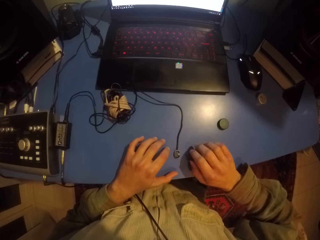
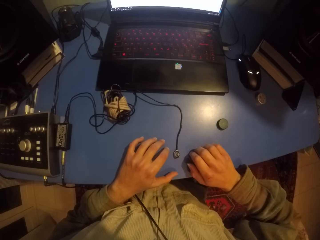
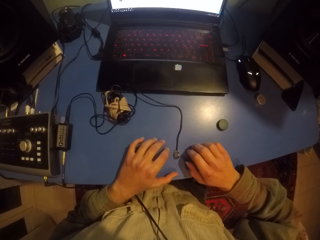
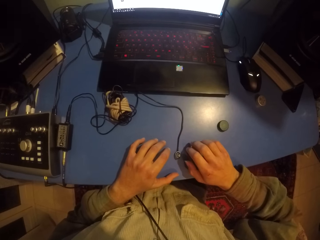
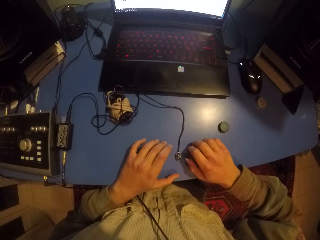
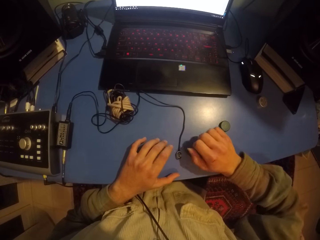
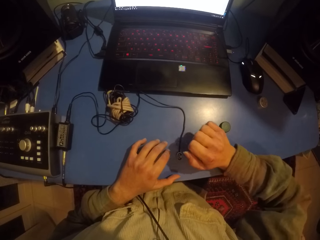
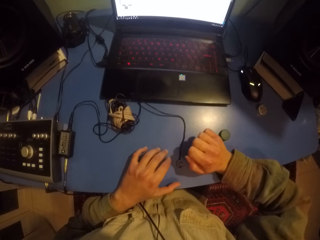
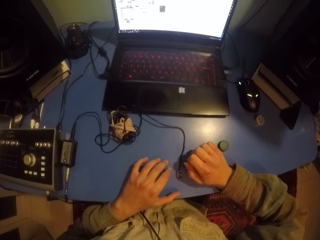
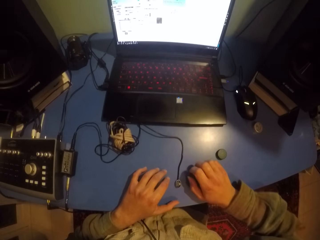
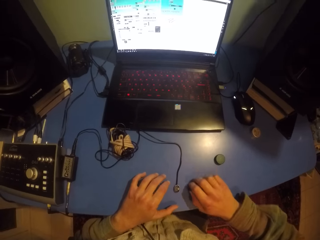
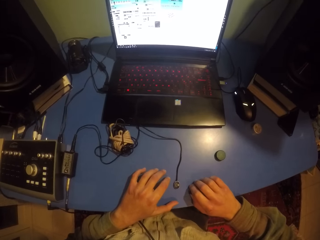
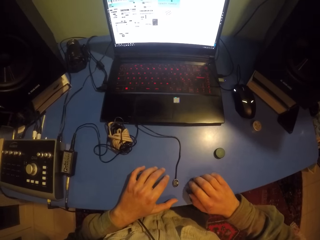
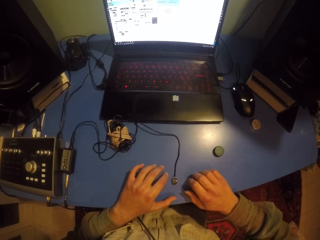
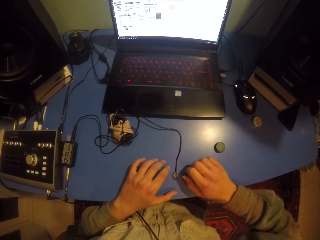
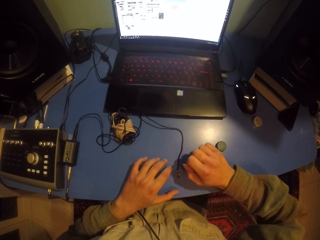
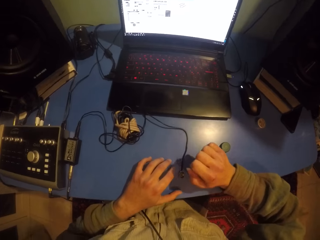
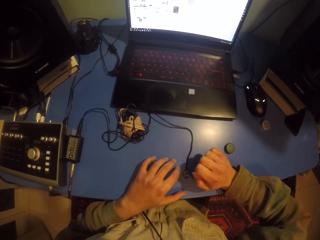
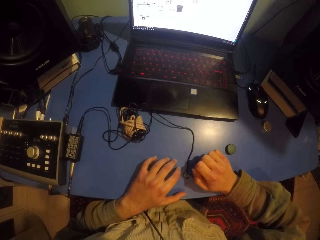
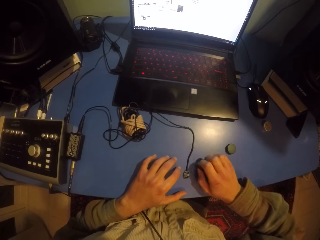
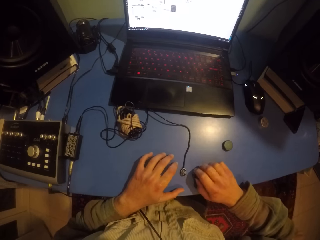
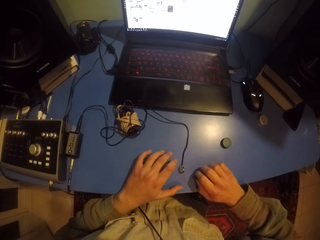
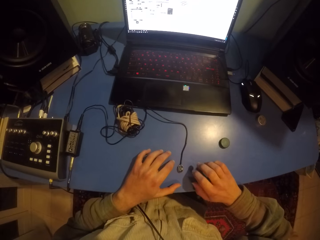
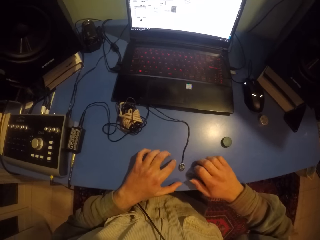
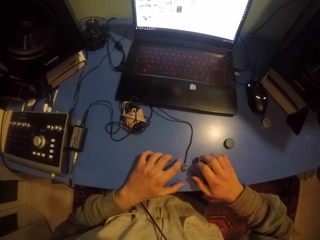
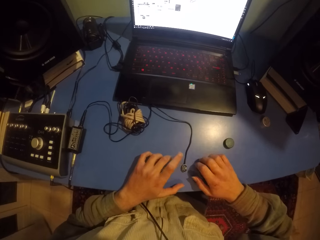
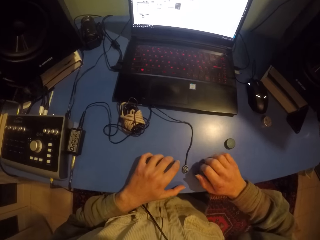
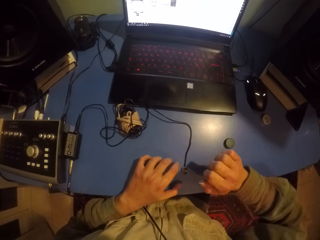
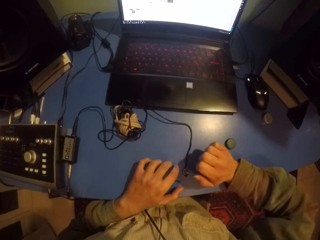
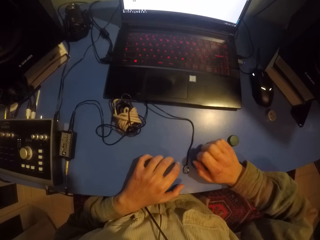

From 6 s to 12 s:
The camera wearer hits the hand on the table.

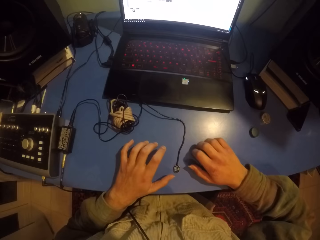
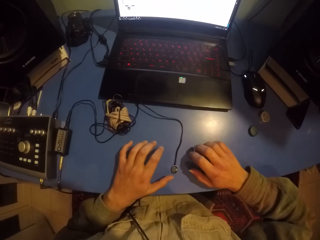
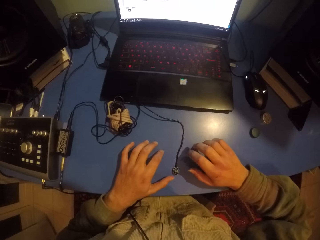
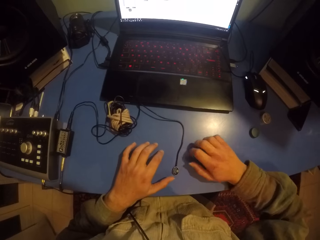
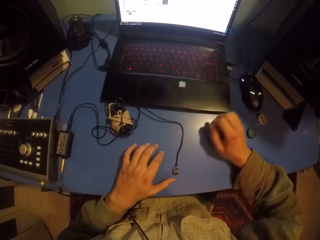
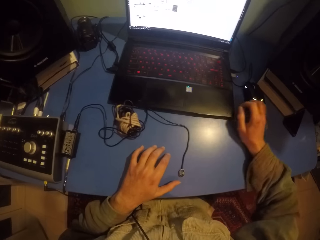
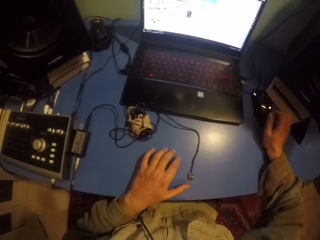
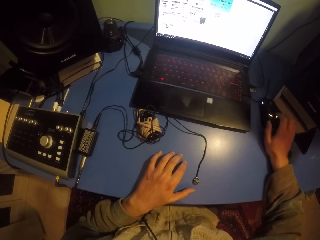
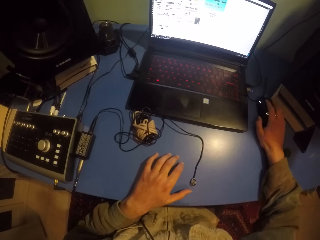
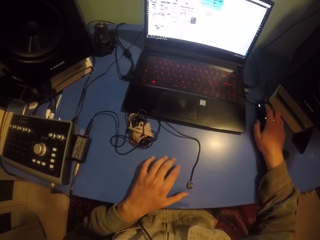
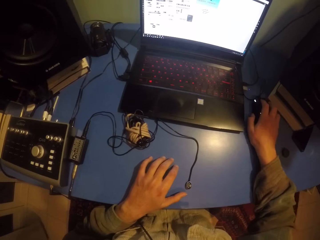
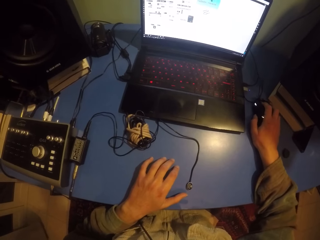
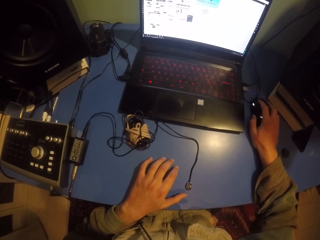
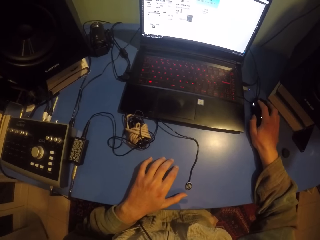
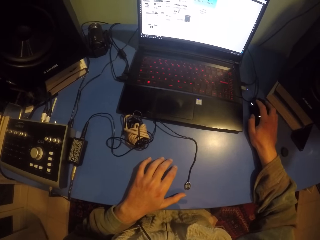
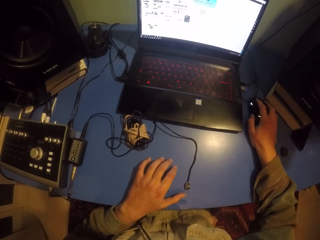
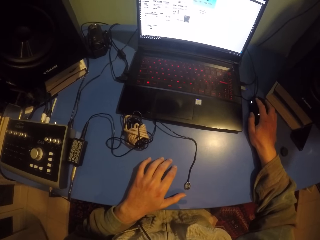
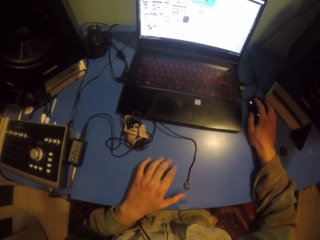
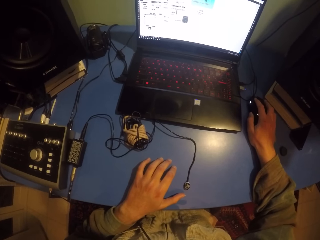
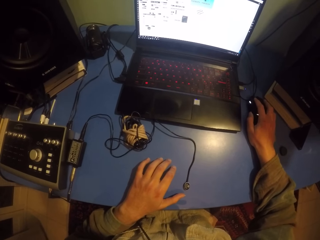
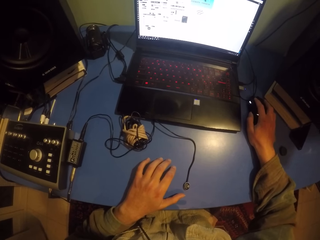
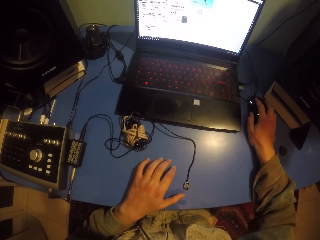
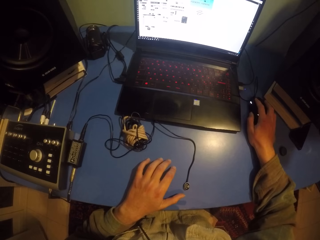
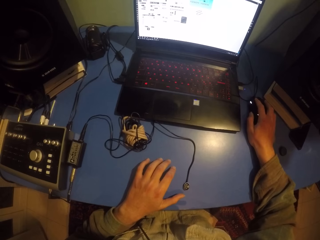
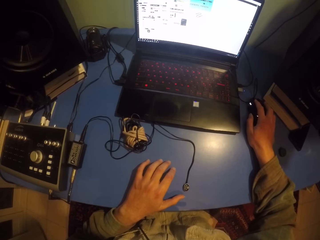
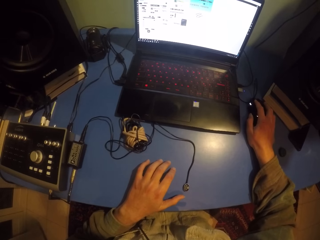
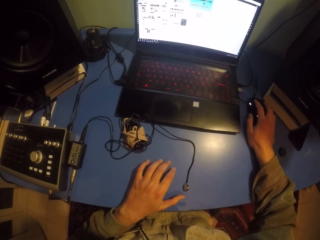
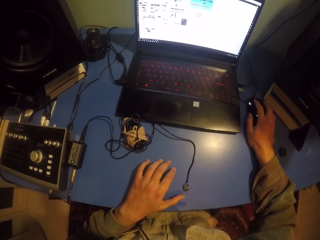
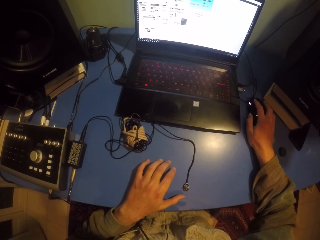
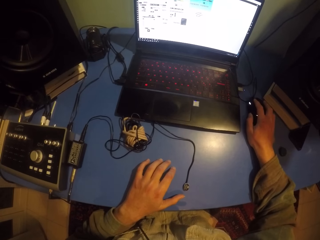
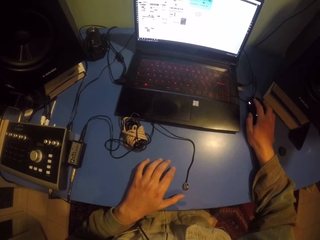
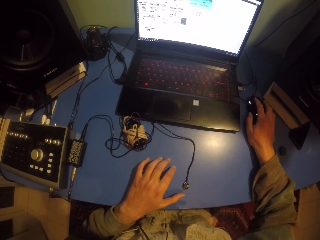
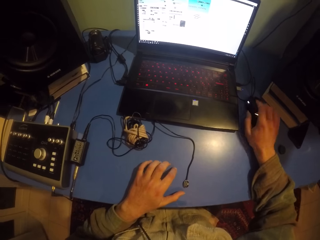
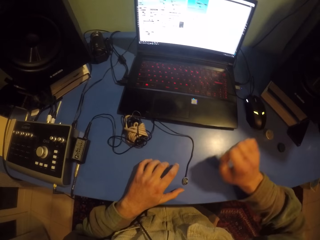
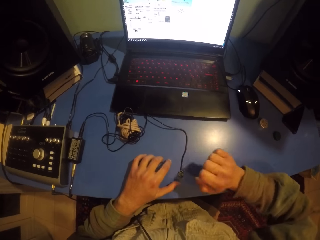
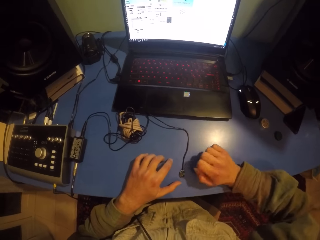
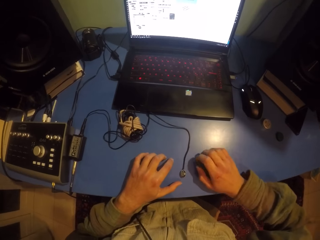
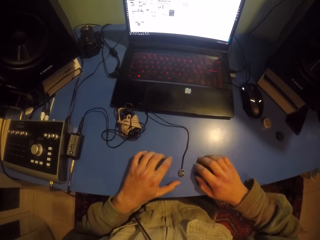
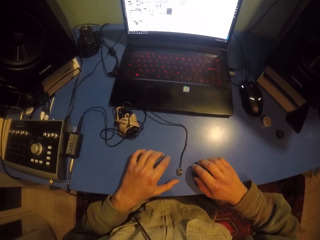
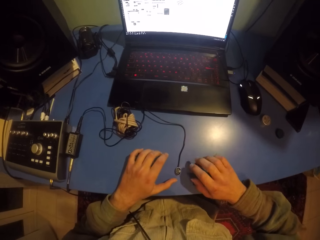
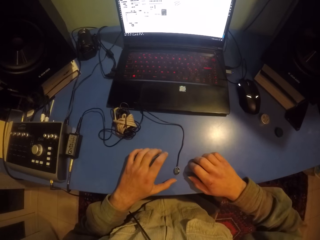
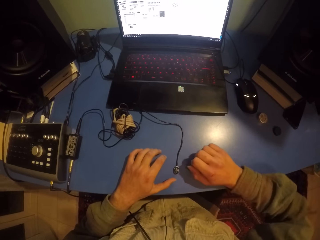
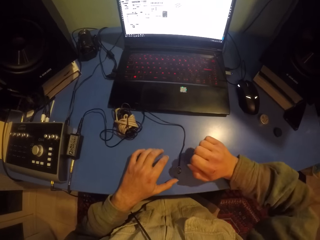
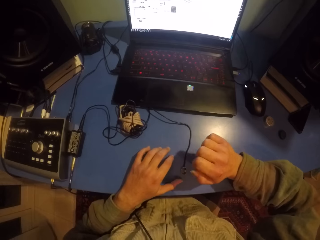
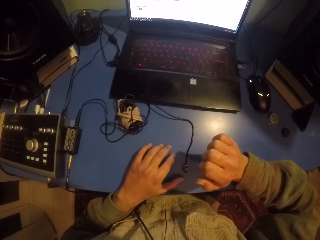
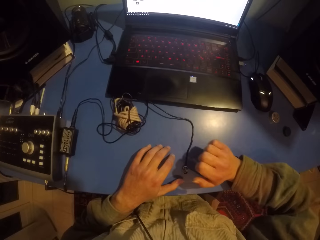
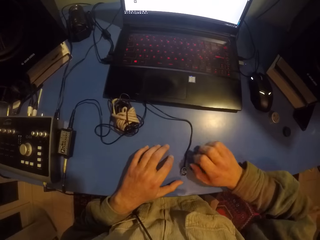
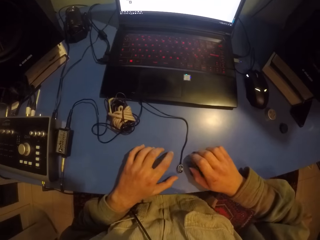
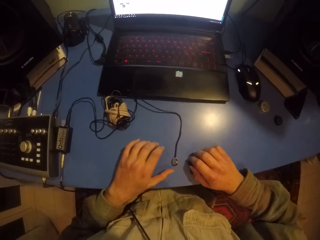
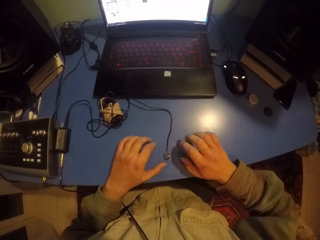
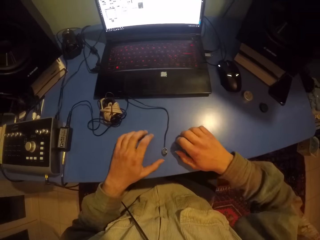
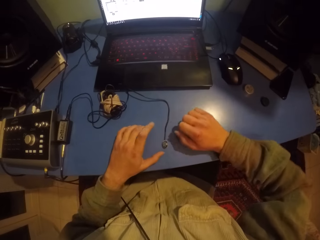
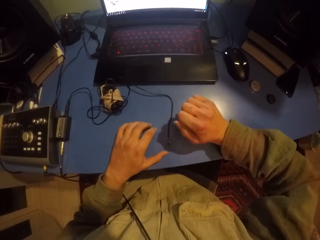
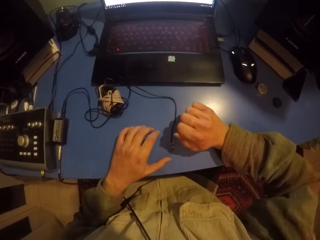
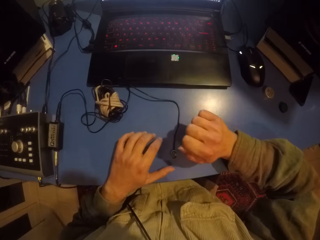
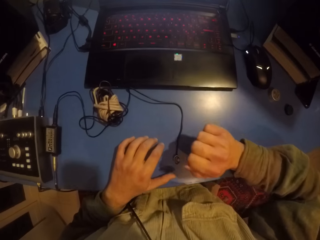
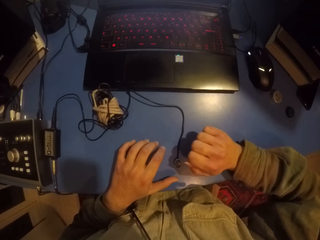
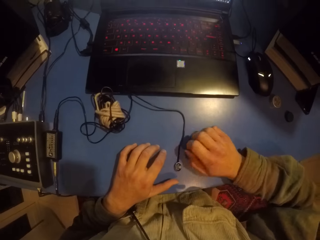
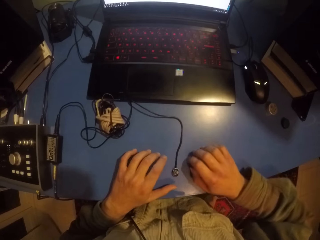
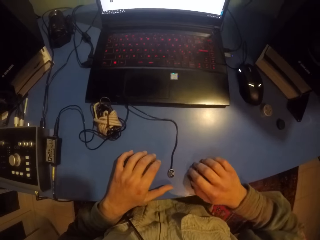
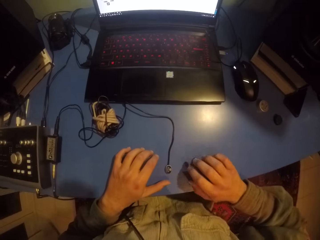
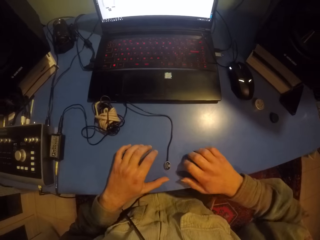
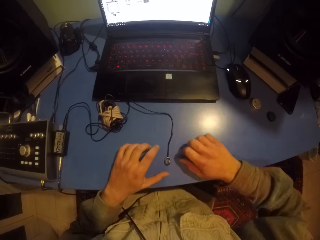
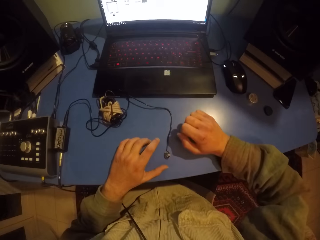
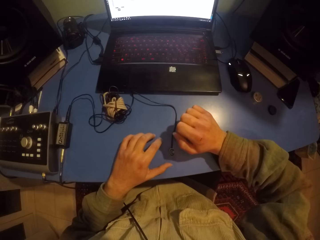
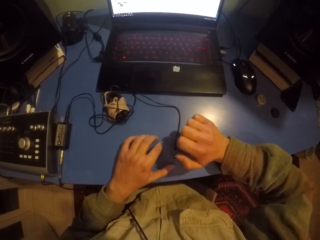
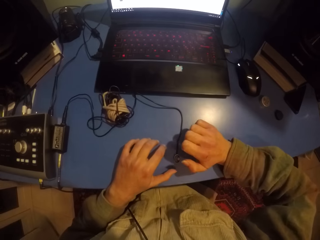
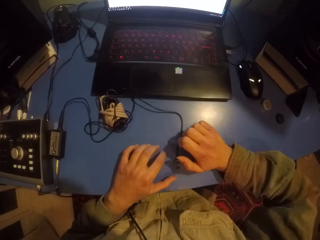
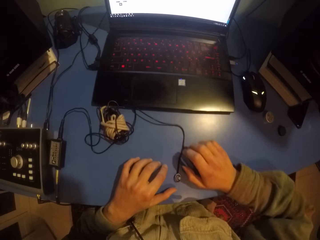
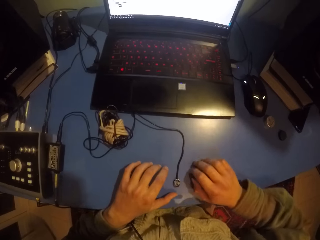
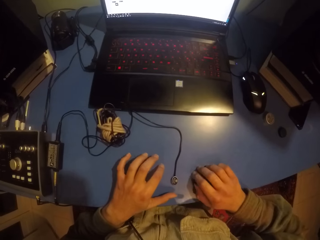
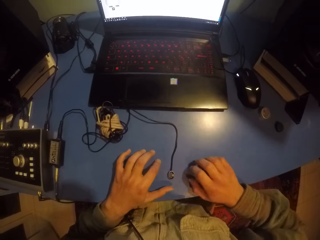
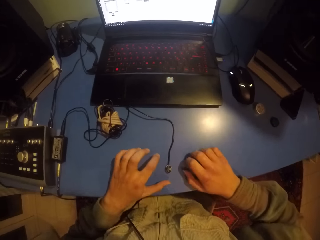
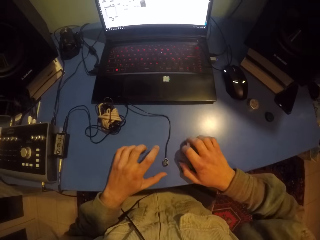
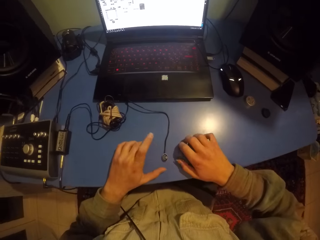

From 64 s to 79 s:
The camera wearer touches the mouse. They hold the mouse. They hit the table with the right hand.
